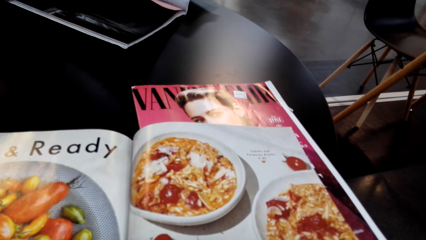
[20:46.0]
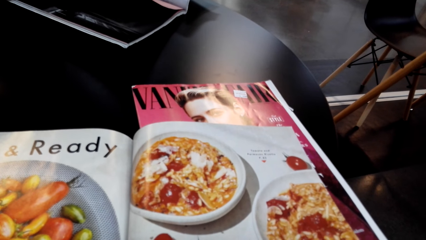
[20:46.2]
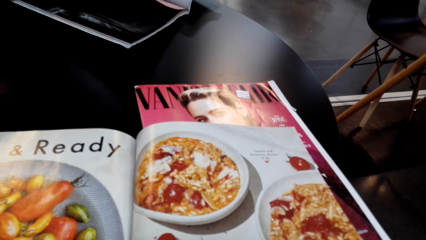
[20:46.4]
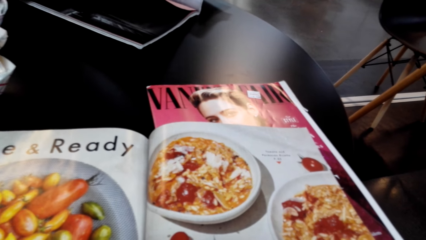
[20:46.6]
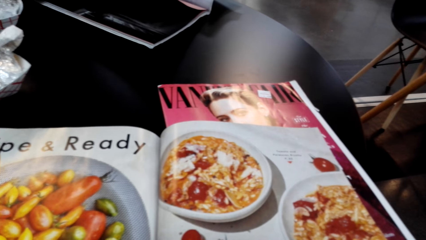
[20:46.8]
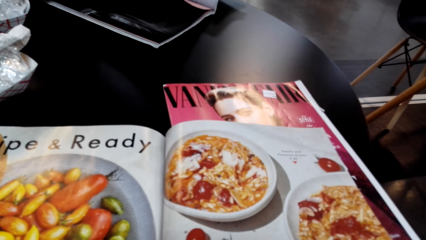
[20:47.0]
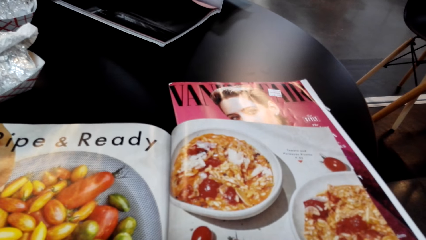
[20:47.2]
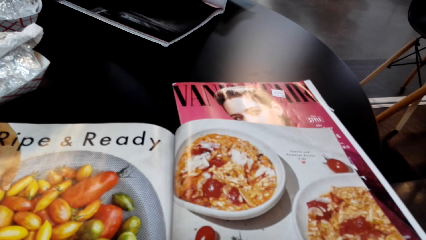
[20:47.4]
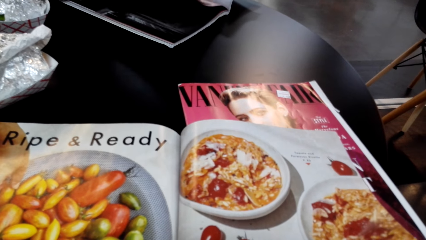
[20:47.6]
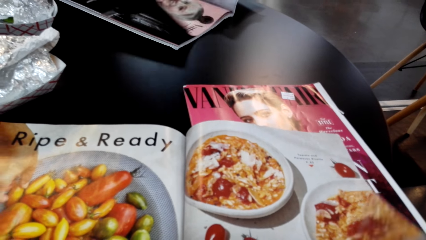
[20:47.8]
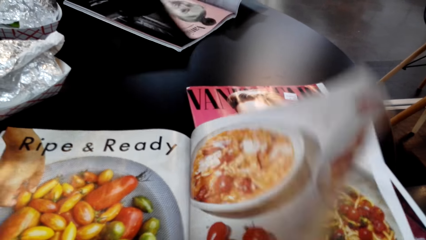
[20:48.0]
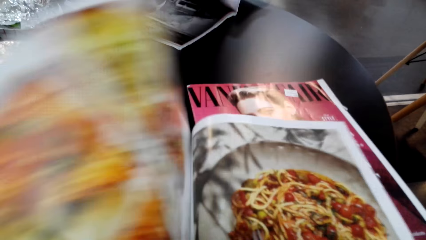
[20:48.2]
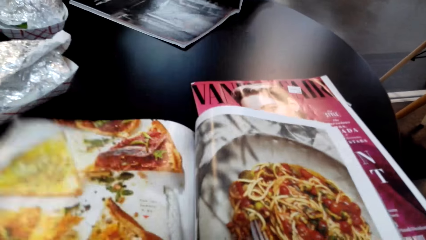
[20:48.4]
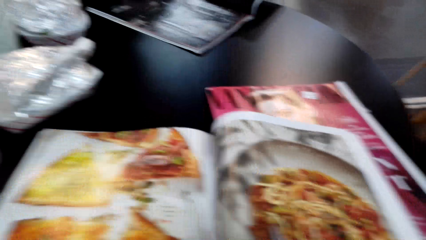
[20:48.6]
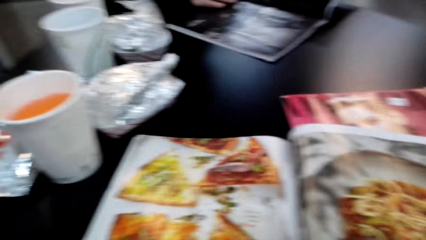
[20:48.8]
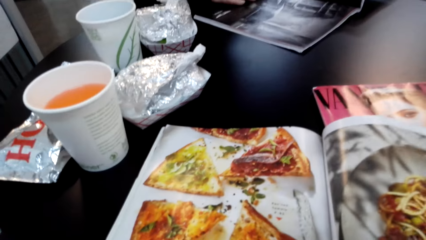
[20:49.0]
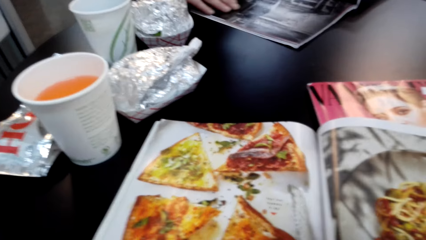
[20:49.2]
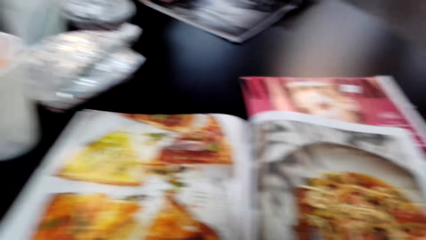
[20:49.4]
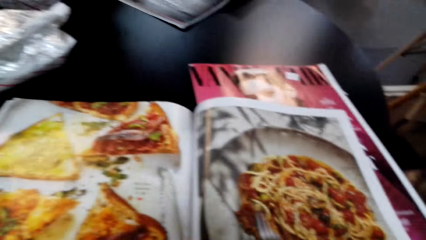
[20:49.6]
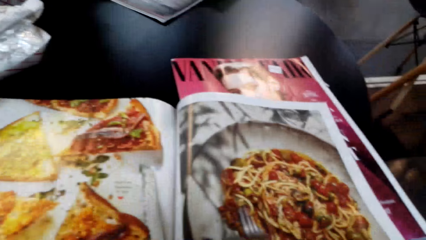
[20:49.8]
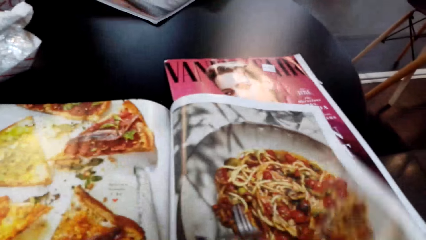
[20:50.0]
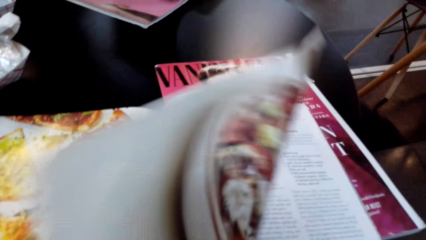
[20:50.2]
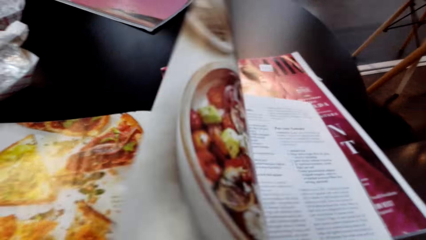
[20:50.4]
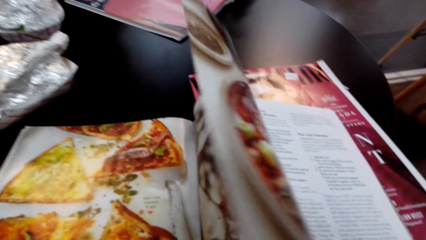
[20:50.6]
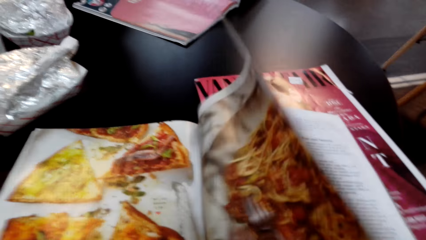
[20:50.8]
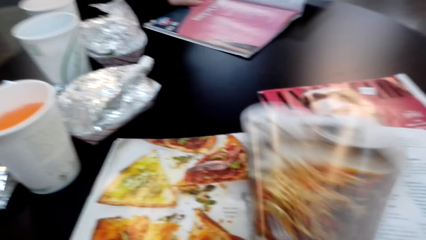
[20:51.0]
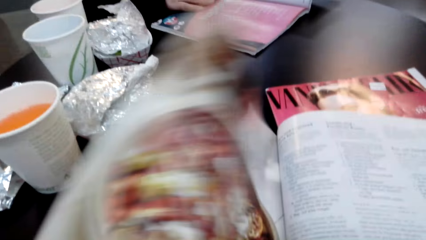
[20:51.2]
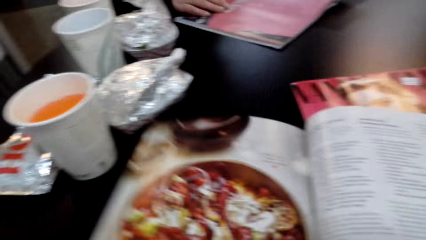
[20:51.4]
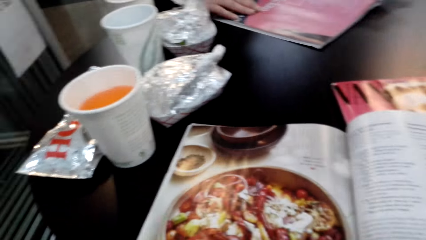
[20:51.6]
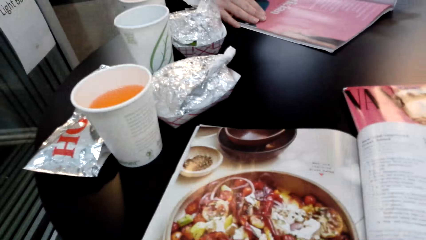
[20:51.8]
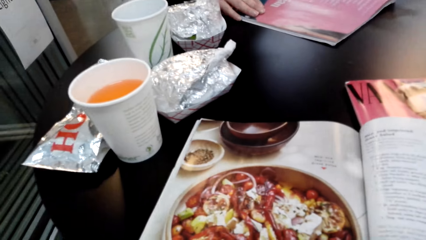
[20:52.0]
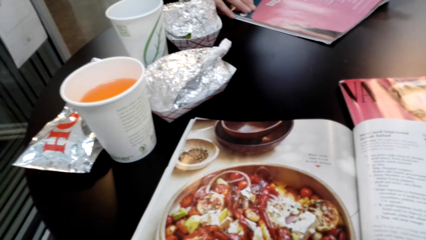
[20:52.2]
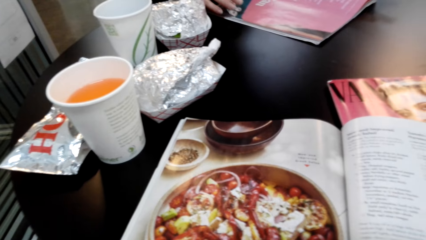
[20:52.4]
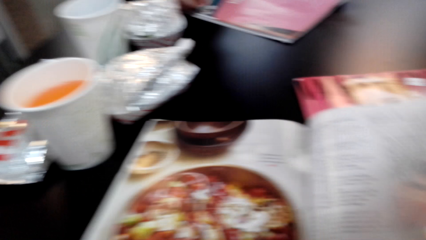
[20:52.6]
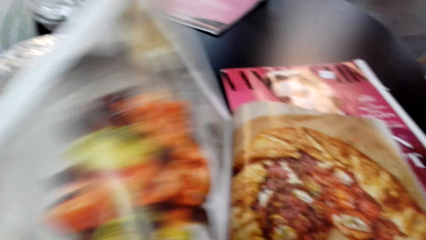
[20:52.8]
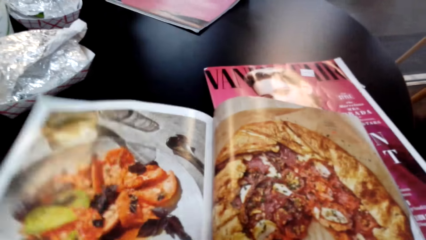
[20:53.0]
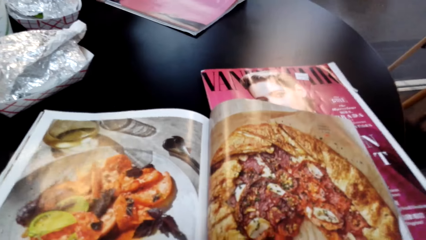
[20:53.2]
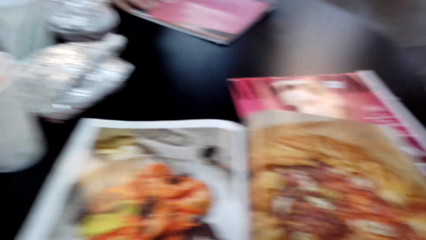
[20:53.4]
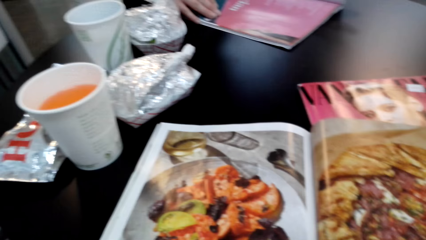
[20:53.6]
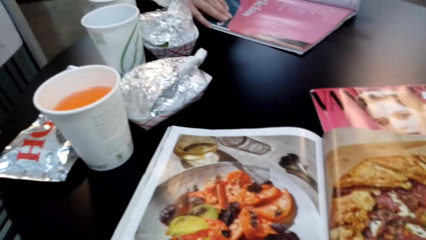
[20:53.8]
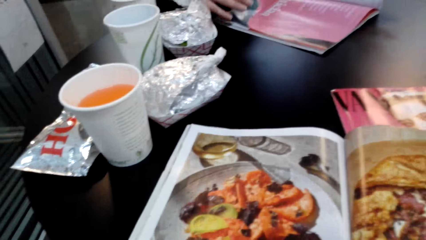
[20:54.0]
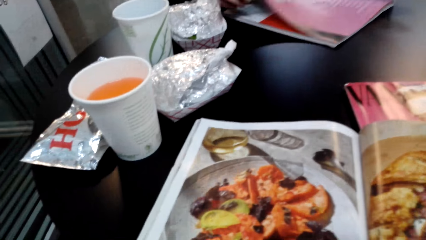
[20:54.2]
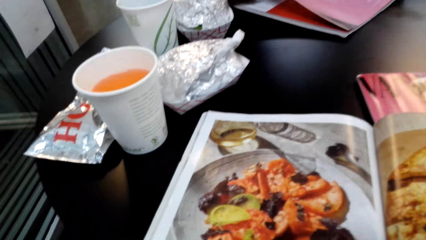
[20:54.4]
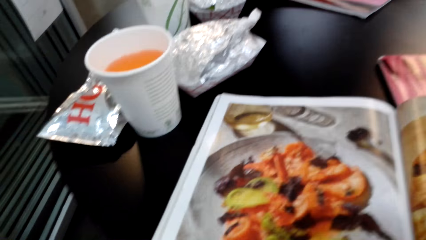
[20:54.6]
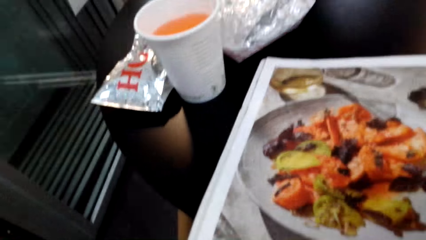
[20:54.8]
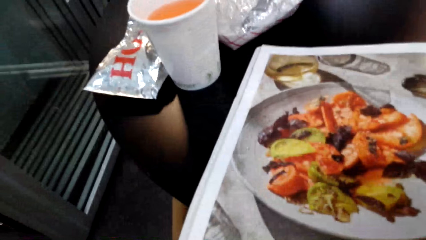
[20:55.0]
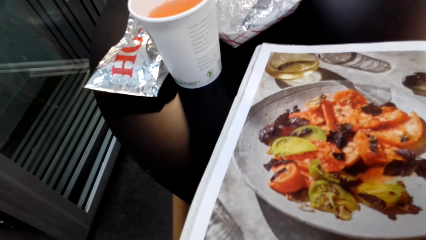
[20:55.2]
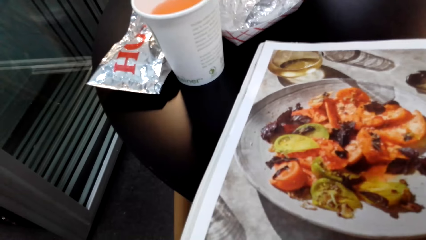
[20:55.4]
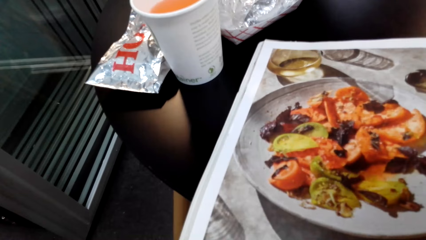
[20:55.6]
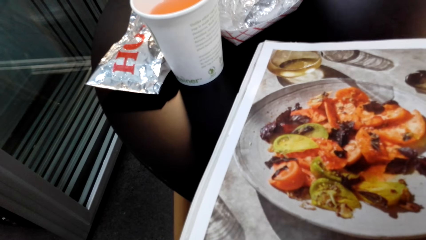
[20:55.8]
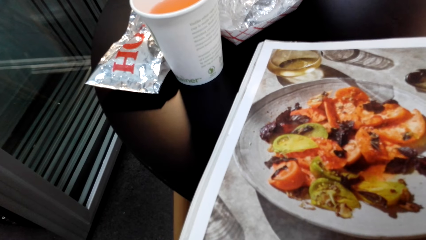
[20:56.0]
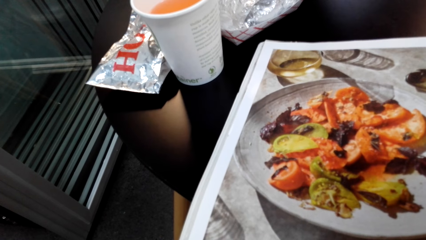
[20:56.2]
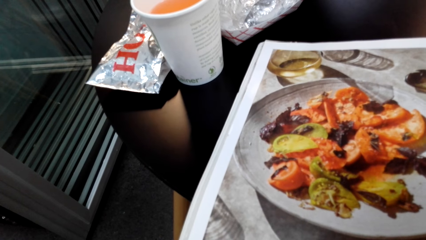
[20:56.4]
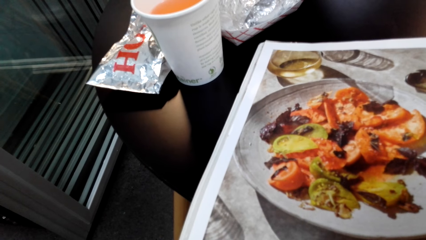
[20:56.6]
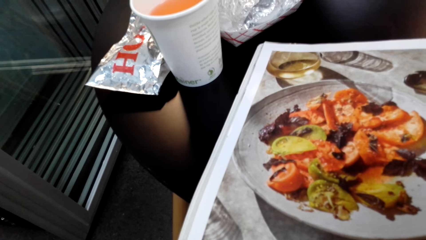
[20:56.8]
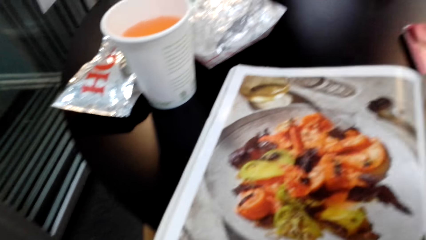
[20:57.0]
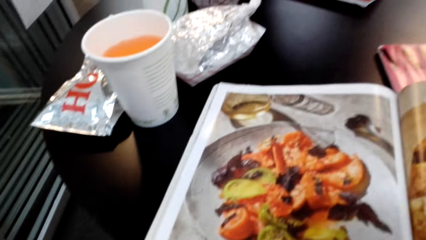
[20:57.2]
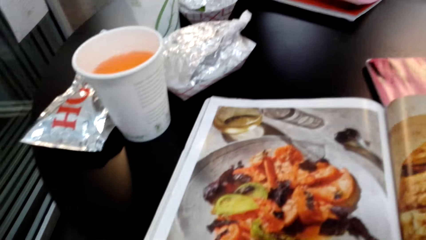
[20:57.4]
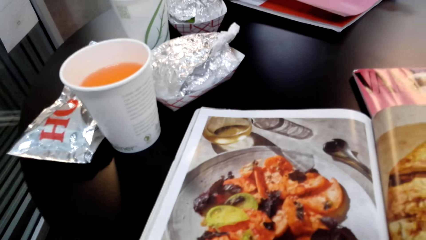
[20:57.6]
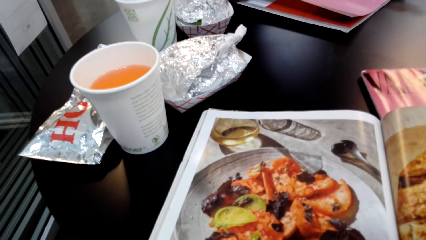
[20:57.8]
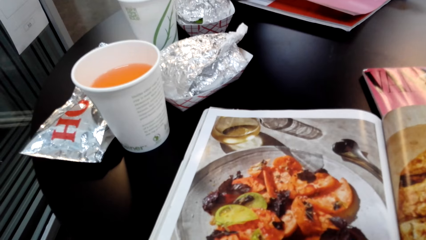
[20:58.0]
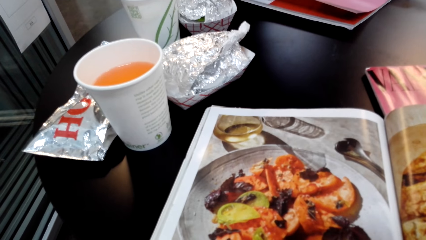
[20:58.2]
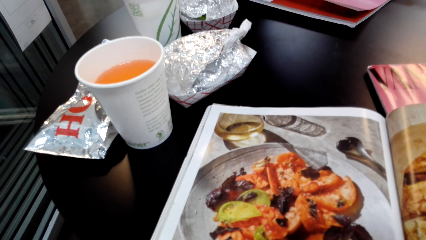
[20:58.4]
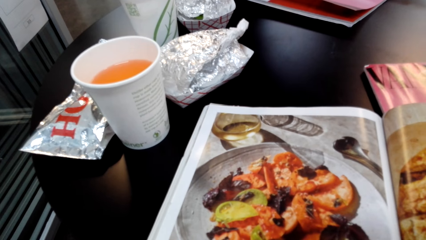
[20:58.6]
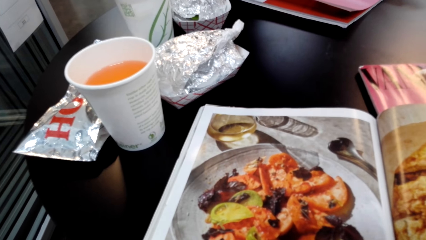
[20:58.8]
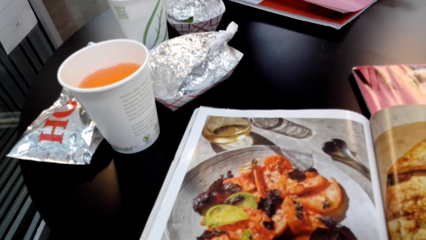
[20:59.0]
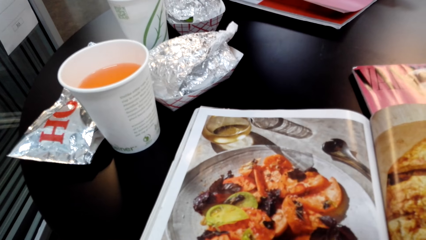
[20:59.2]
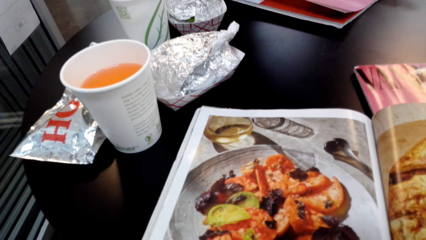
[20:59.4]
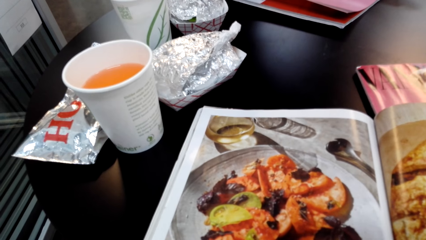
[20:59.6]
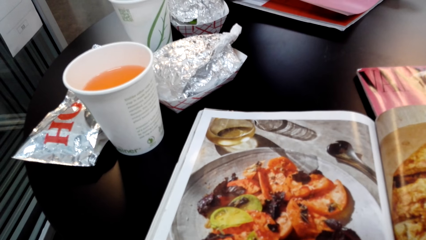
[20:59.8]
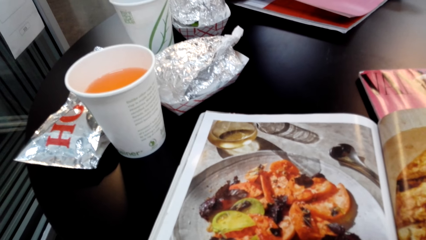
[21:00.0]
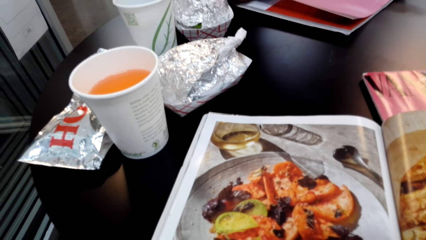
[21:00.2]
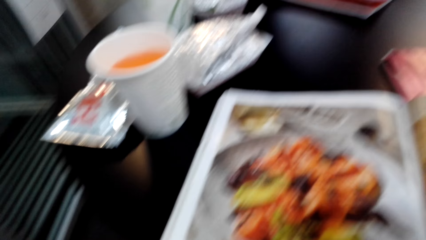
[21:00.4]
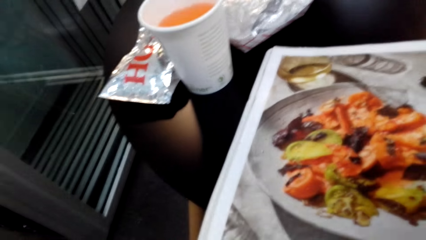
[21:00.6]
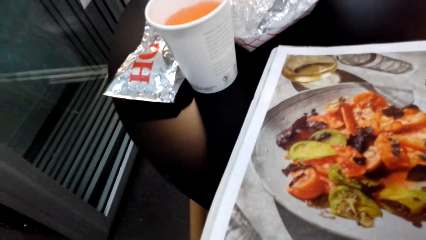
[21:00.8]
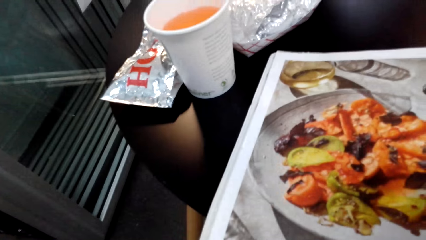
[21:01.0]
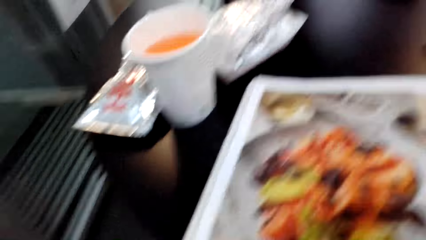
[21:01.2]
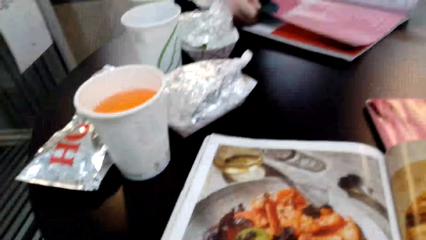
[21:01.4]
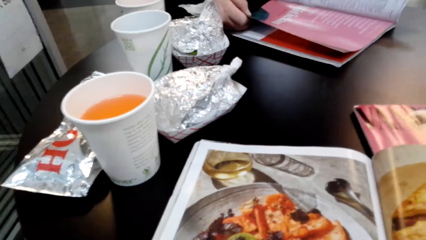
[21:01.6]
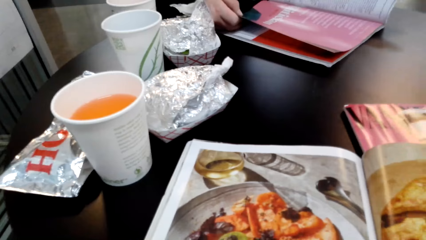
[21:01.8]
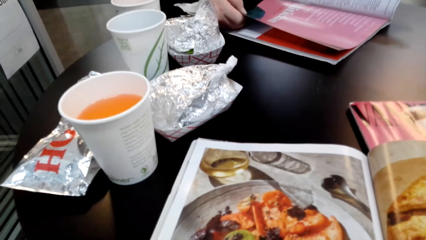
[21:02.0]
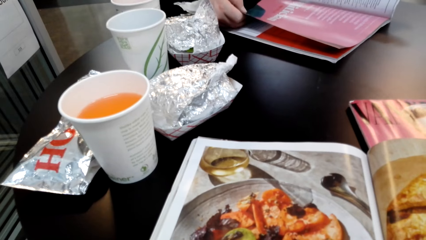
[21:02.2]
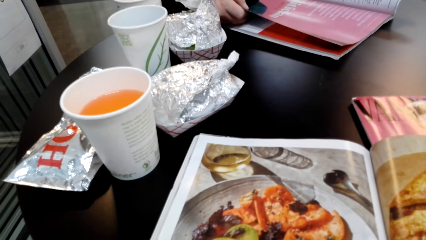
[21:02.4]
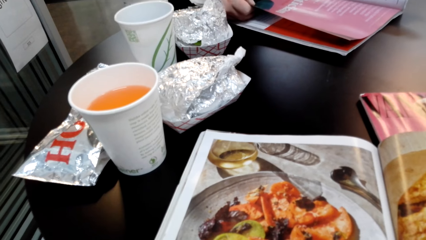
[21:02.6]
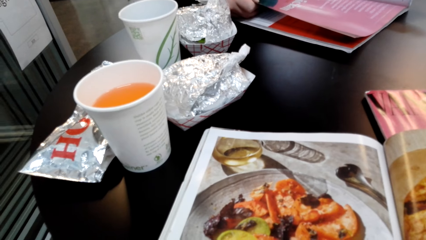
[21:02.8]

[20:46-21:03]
The camera wearer flips a page of the magazine or book. They look at the displayed items in the magazine. They flip pages of the magazine. They stare at the pictures in the book. They open the book page. They look at the displayed items in the magazine.
